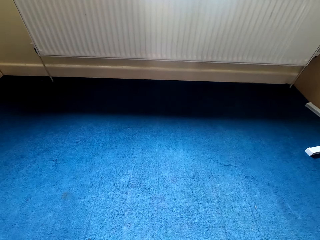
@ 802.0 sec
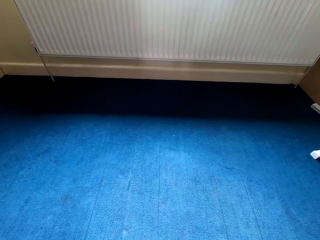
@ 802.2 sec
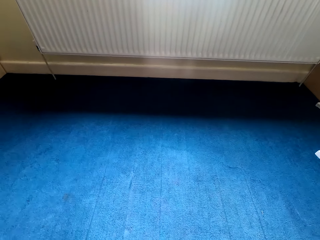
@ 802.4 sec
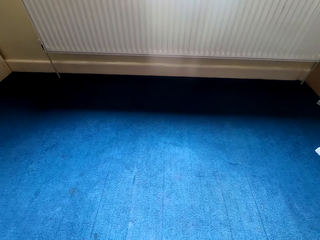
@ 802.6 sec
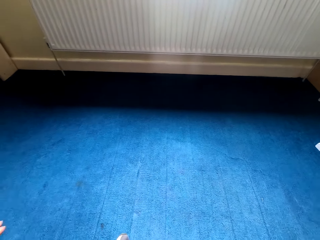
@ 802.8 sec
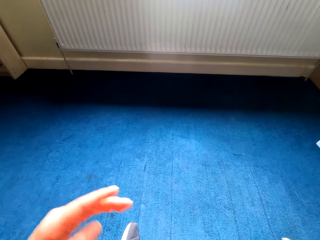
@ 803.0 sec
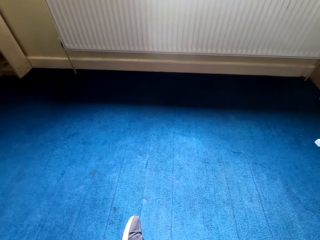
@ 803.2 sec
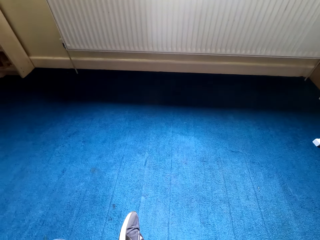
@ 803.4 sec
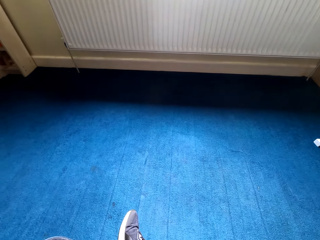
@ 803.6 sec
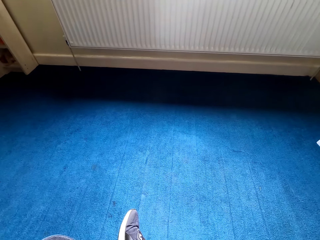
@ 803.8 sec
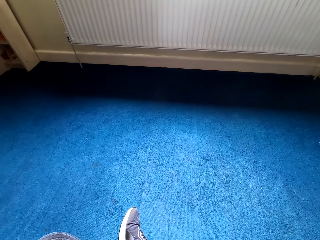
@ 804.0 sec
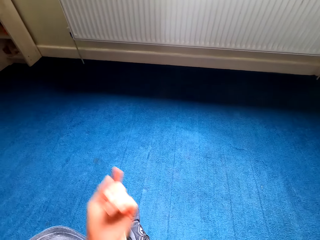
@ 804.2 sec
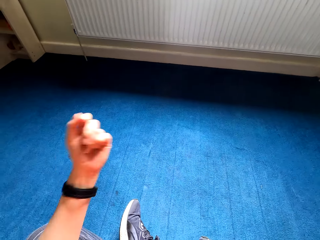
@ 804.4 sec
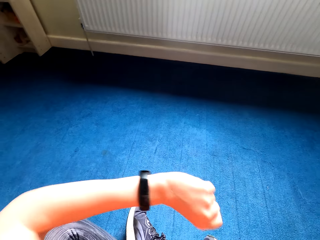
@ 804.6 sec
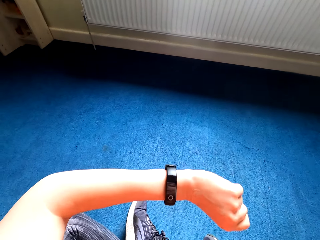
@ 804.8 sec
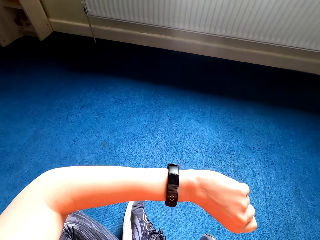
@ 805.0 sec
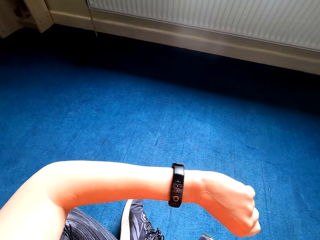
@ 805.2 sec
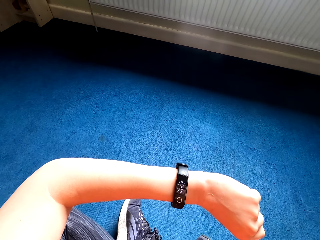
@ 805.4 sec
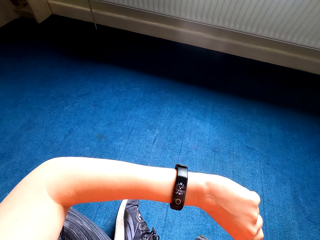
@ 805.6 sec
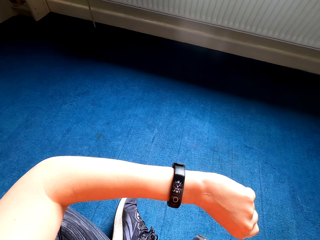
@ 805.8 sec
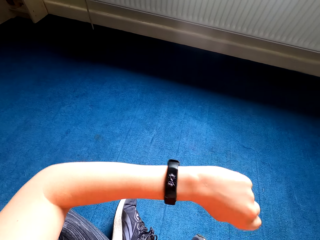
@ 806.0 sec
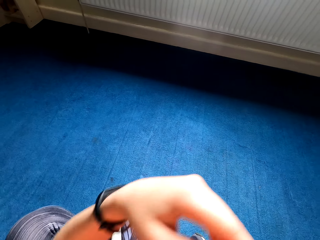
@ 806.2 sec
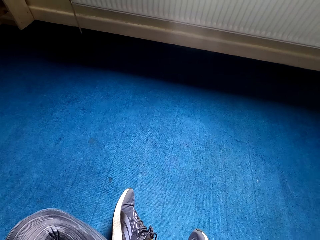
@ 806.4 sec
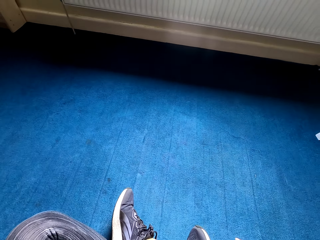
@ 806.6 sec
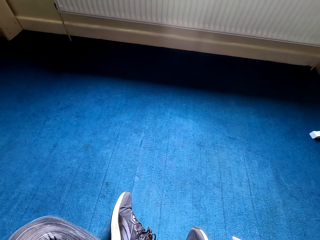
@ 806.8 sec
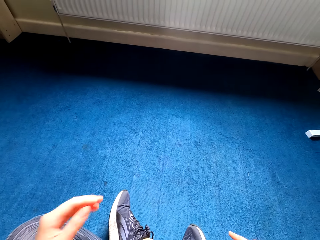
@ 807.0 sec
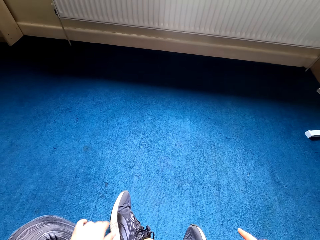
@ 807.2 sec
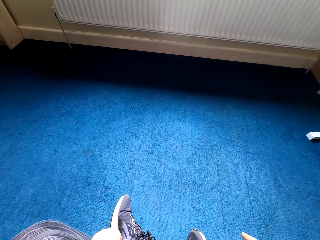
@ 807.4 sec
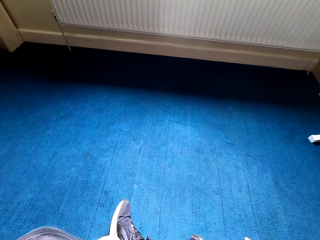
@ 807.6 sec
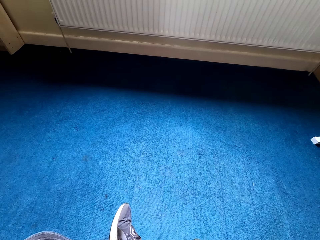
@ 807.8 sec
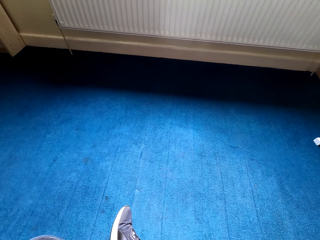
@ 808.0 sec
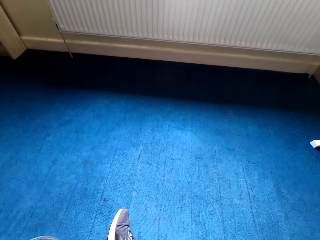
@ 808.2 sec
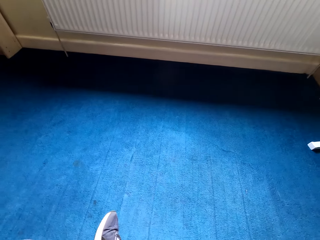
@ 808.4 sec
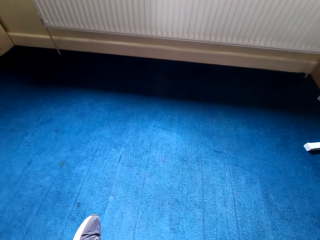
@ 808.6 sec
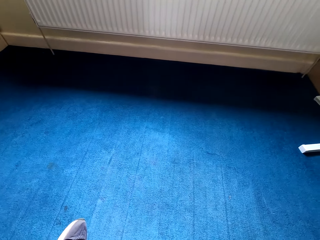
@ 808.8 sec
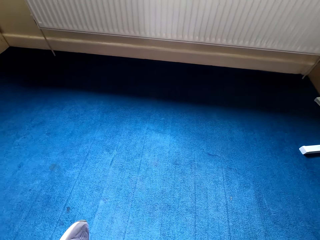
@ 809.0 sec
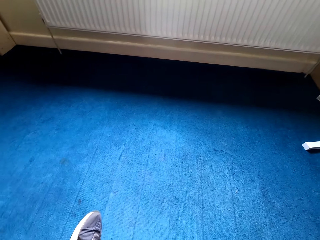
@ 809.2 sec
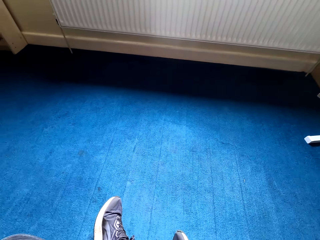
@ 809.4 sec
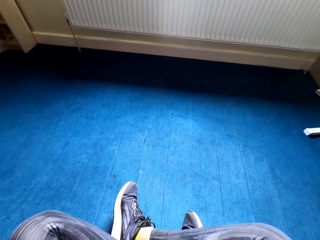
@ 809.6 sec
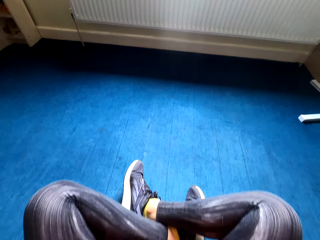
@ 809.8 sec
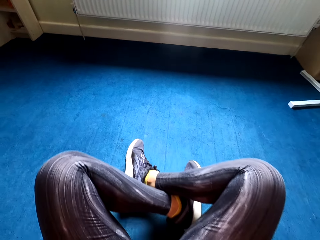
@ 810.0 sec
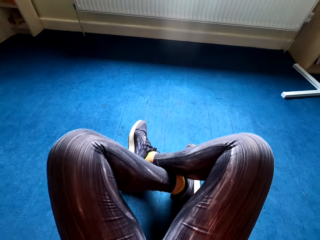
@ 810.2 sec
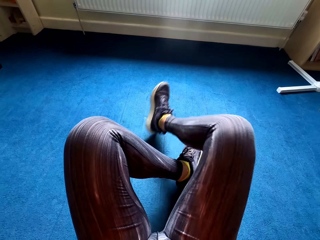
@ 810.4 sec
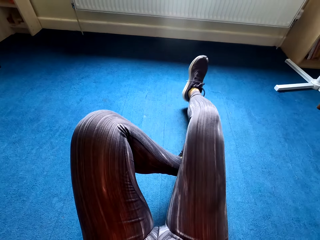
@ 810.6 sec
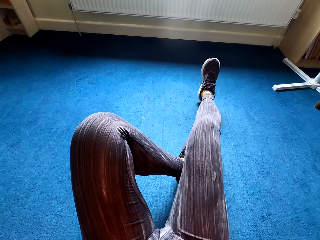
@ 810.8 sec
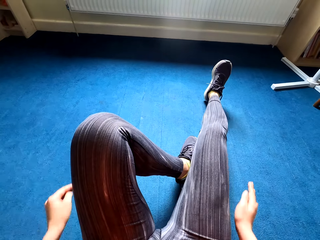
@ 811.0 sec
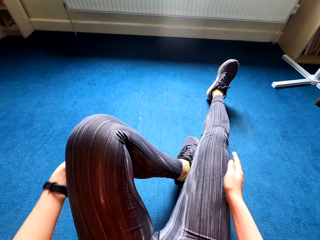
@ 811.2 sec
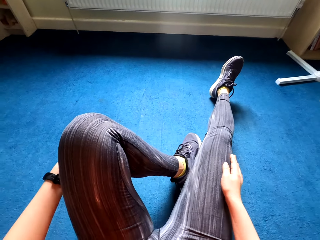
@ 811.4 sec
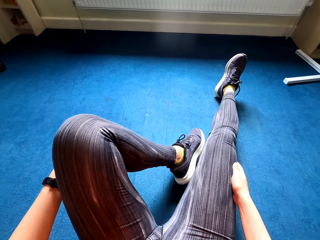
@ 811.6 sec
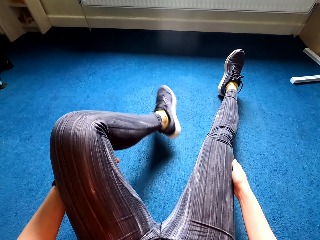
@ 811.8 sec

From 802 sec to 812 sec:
The camera wearer pauses. They check the wrist watch.

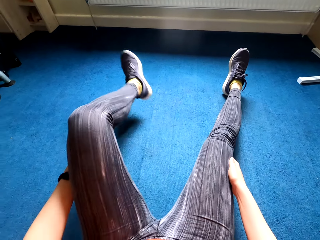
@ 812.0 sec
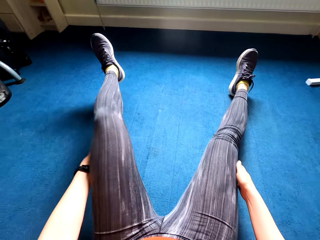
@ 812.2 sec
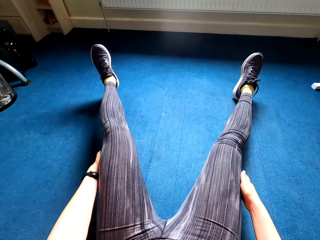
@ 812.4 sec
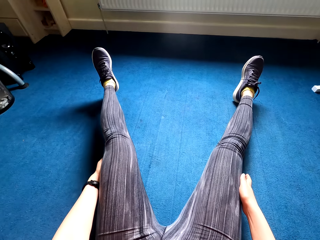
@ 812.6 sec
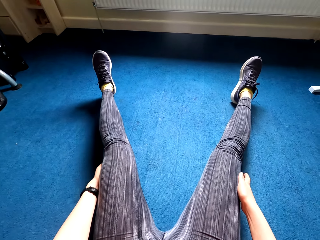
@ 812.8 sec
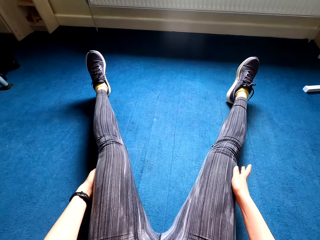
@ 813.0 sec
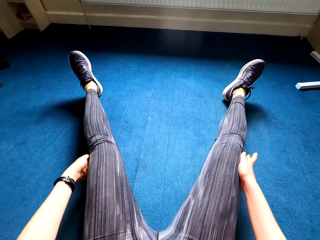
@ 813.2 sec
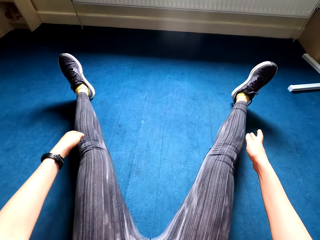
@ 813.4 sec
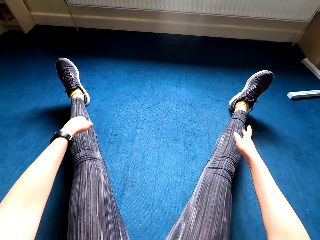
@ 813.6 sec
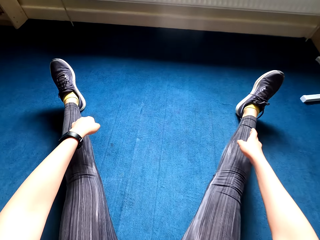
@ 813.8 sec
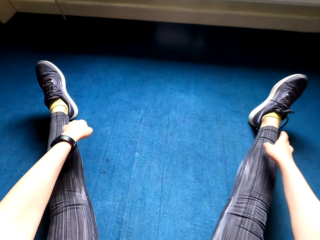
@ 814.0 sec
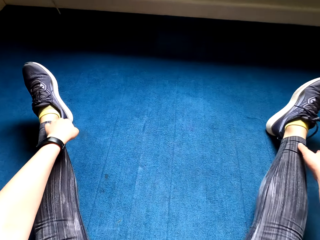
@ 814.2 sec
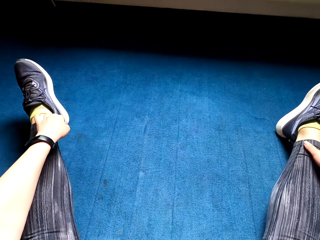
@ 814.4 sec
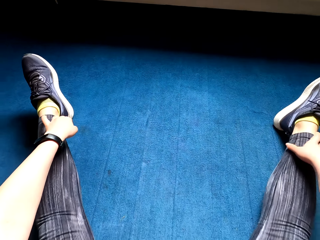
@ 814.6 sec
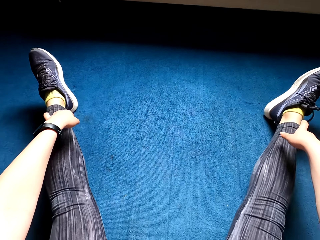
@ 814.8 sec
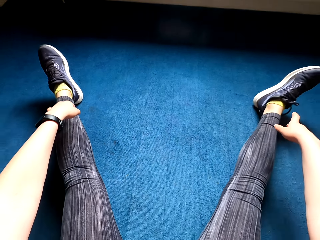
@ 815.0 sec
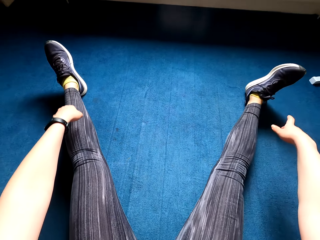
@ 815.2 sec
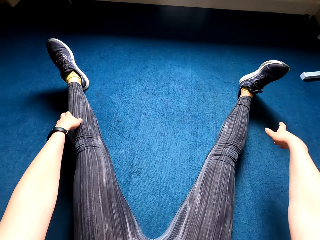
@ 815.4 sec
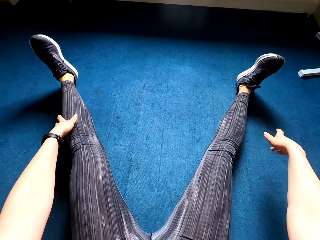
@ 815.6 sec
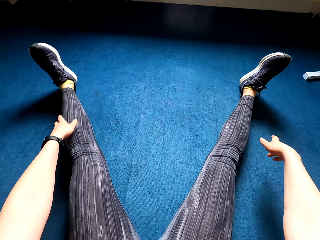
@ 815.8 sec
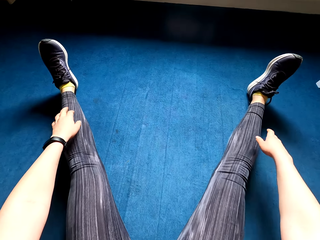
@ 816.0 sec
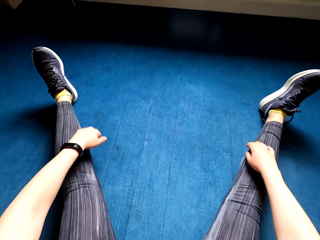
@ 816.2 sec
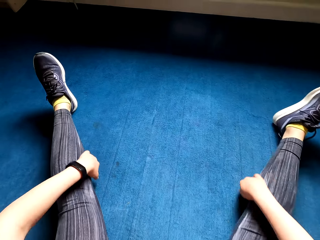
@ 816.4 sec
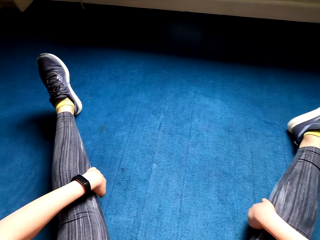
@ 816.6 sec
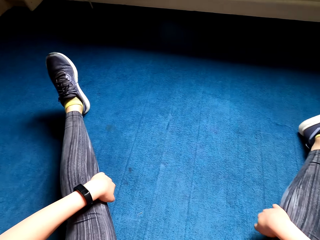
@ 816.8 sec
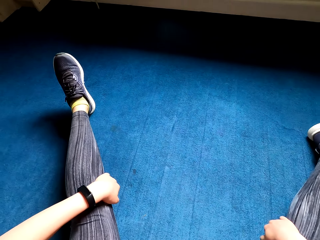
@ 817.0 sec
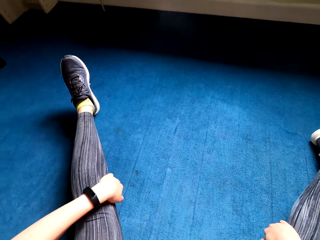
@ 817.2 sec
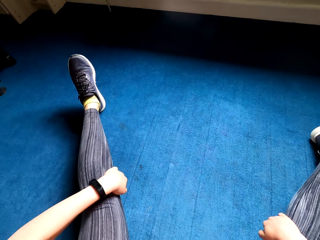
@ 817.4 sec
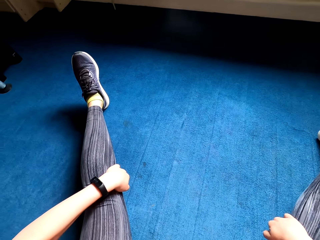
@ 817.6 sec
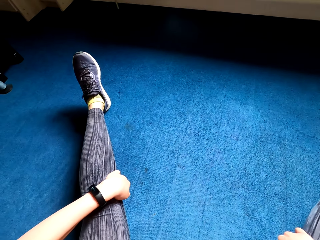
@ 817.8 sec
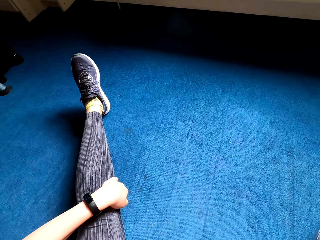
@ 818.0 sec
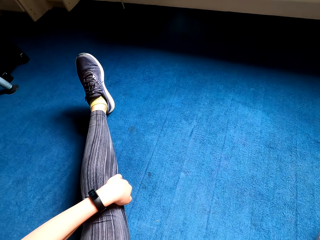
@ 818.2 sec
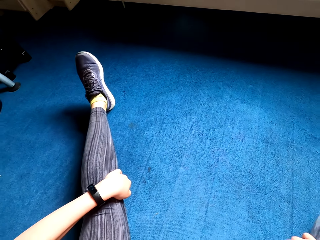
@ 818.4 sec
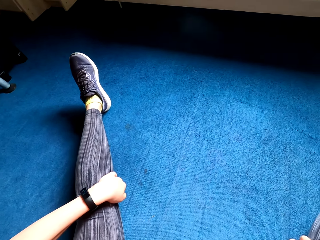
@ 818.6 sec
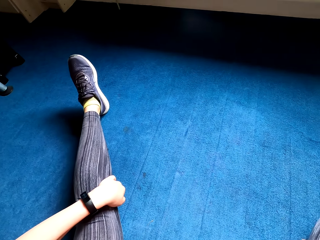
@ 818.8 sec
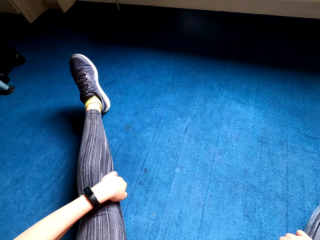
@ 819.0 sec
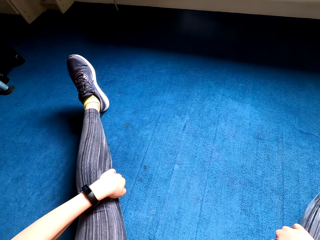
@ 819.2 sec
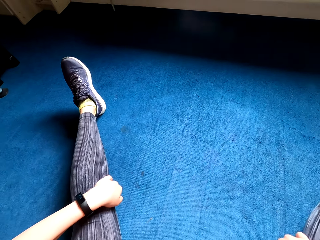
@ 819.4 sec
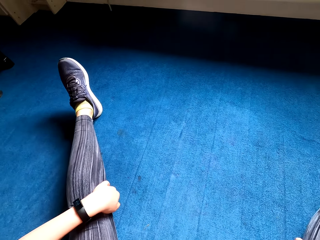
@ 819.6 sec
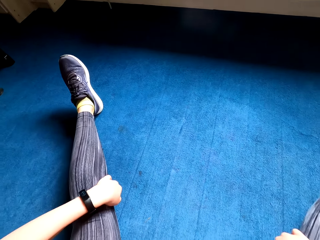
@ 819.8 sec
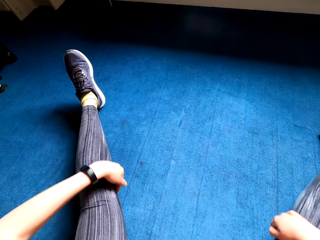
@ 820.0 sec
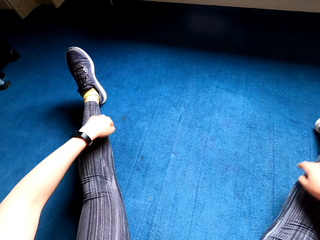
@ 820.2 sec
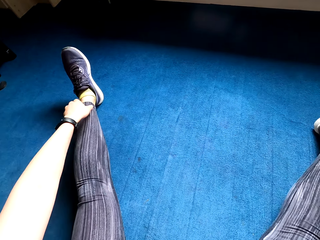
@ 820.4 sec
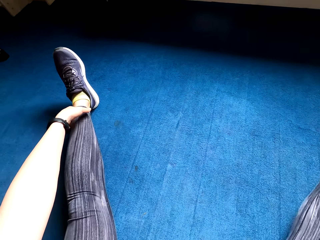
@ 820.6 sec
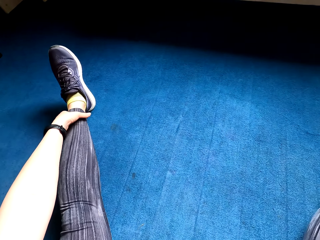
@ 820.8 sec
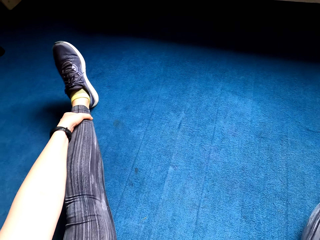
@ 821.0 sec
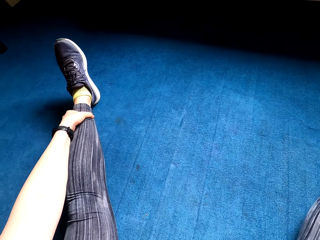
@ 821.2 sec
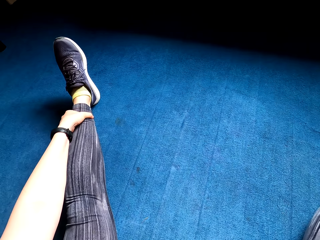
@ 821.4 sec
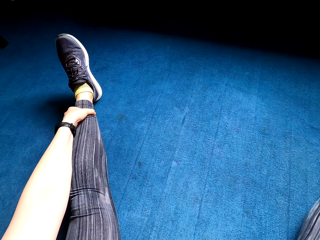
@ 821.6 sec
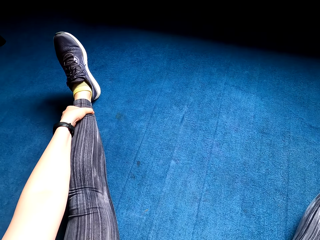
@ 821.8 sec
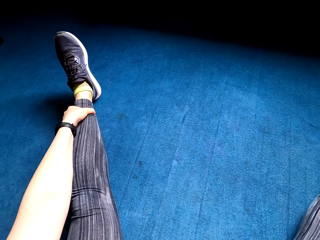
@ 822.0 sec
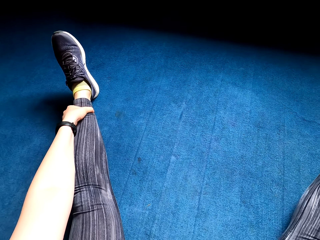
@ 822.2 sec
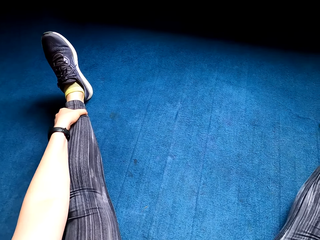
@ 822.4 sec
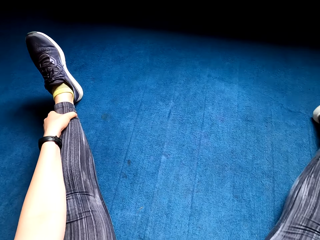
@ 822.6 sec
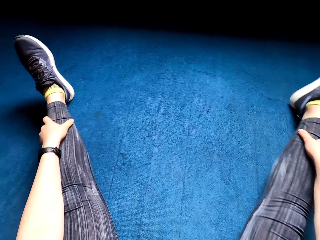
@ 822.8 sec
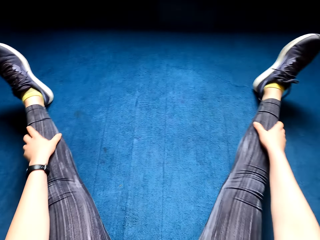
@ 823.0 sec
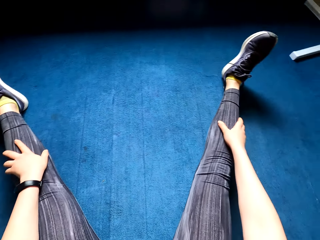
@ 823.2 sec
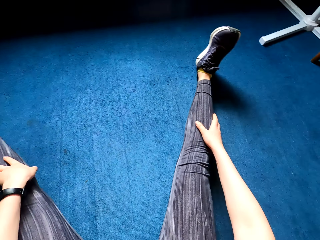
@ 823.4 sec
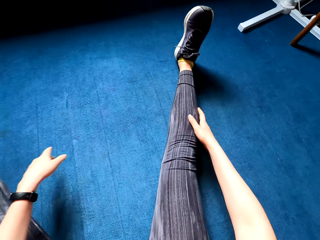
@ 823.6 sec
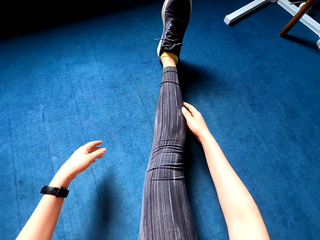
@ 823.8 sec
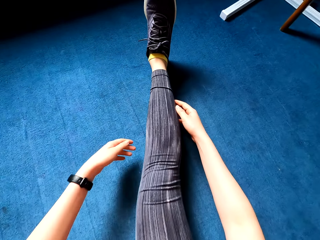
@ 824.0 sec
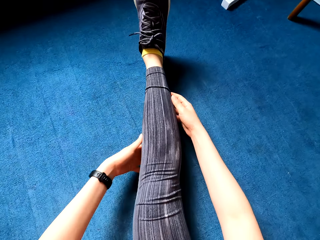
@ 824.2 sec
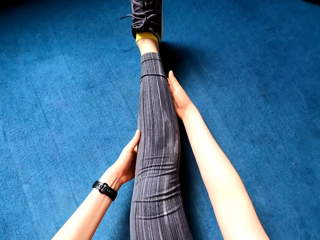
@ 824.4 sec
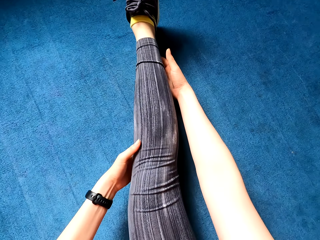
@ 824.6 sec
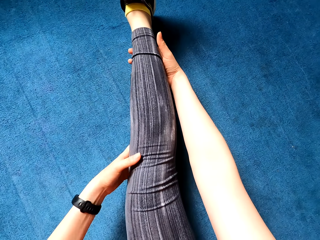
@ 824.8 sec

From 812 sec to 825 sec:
The camera wearer continues exercising. She exercises leg crunches. She holds her legs.
